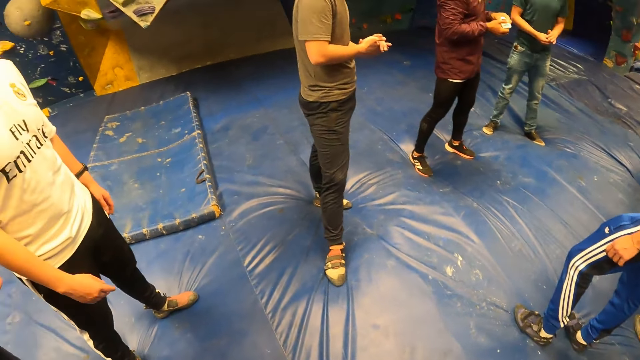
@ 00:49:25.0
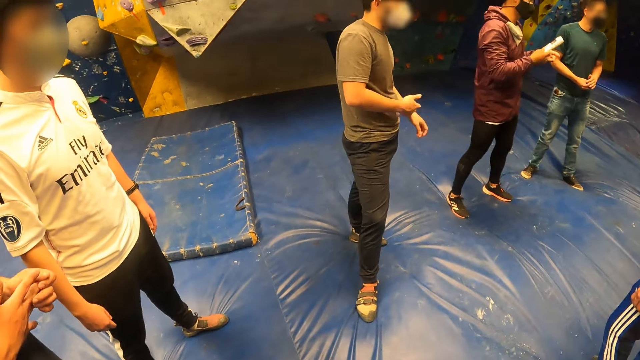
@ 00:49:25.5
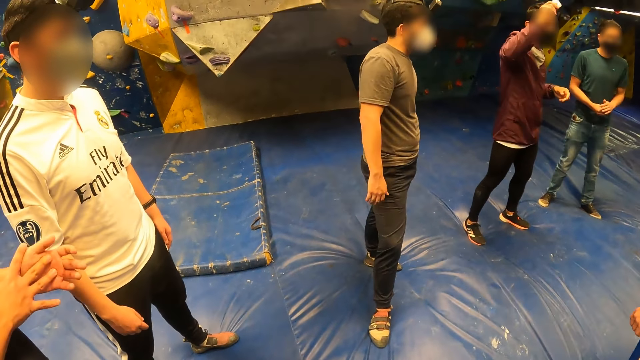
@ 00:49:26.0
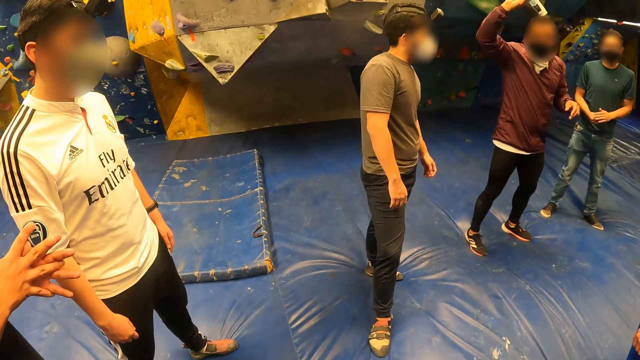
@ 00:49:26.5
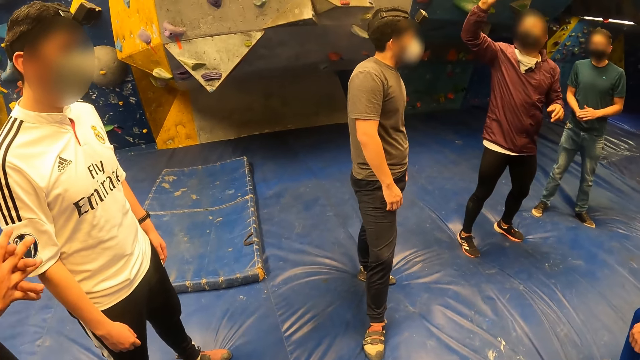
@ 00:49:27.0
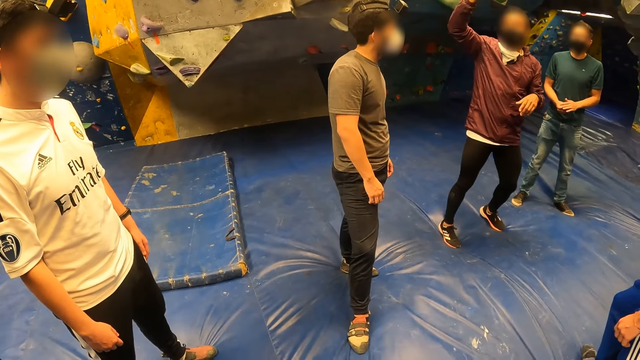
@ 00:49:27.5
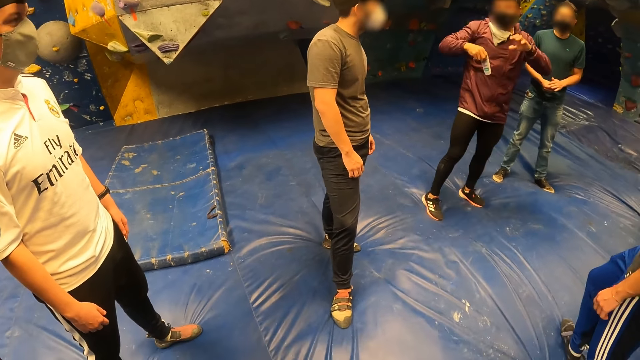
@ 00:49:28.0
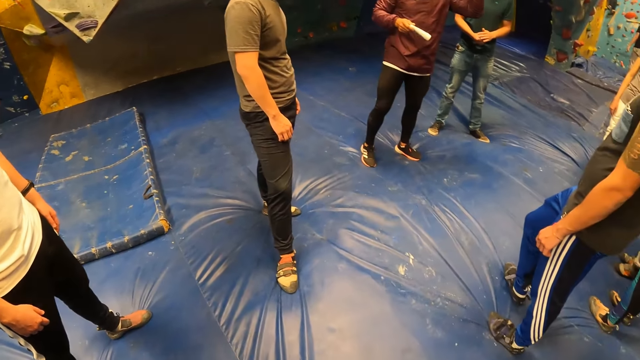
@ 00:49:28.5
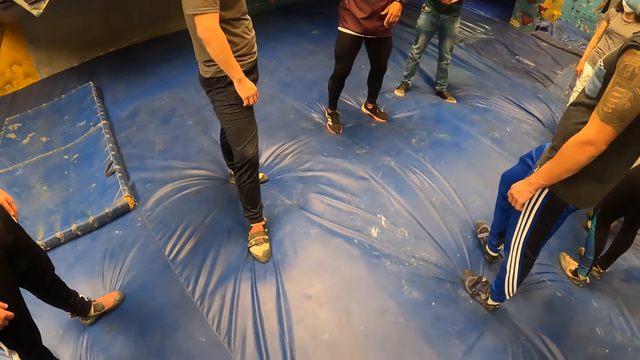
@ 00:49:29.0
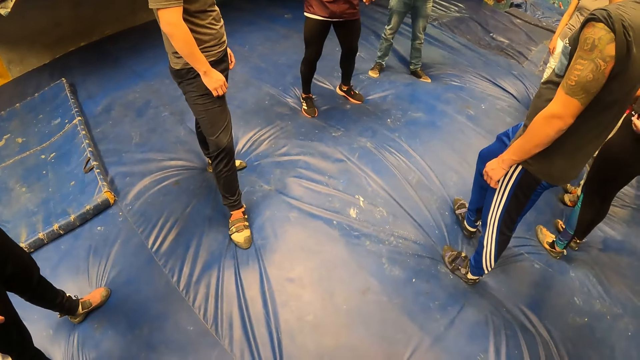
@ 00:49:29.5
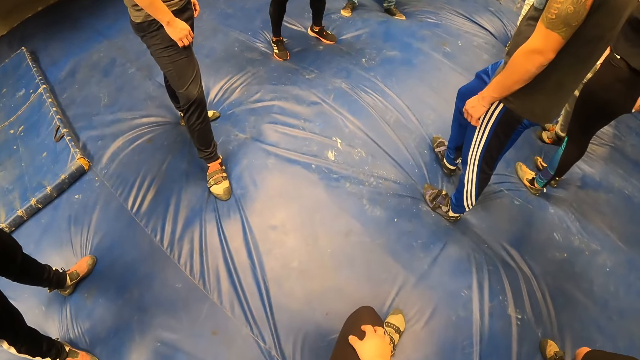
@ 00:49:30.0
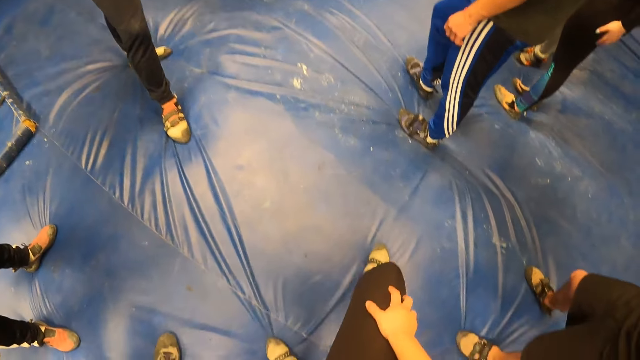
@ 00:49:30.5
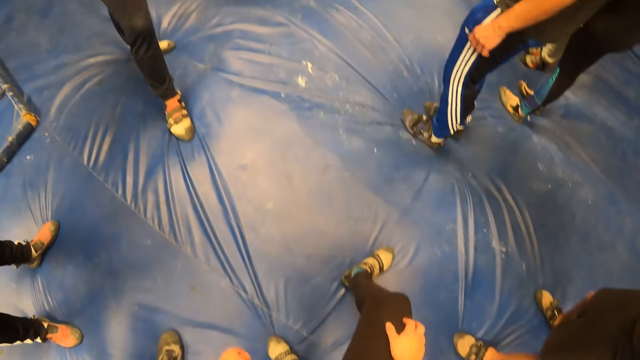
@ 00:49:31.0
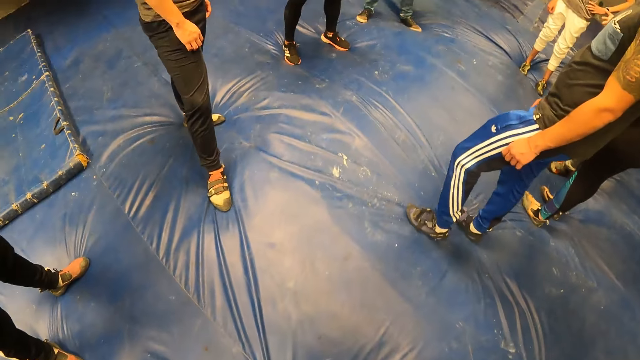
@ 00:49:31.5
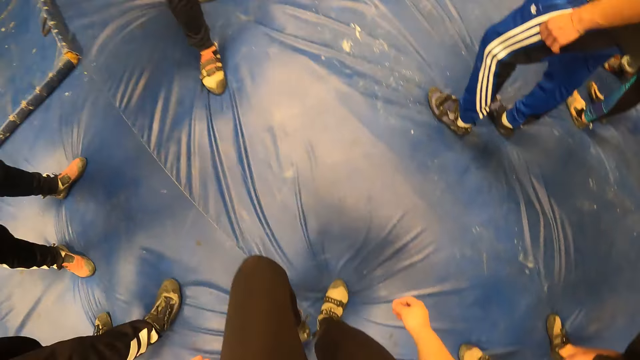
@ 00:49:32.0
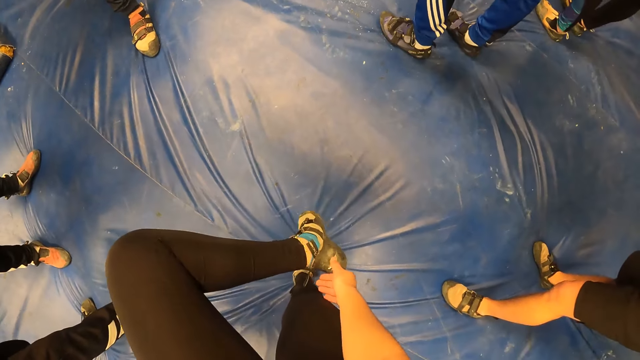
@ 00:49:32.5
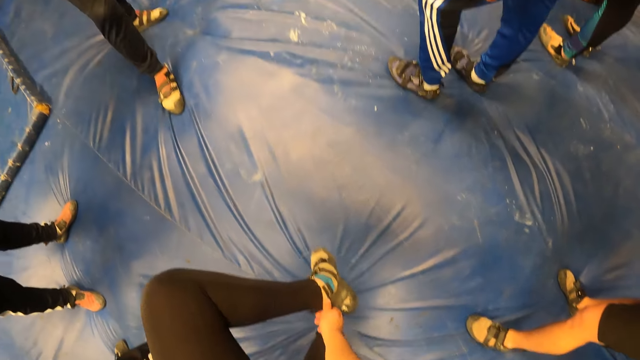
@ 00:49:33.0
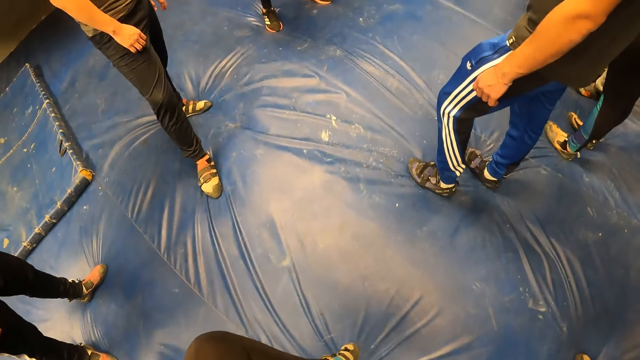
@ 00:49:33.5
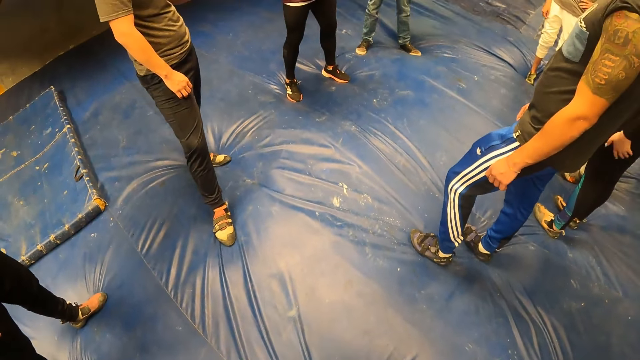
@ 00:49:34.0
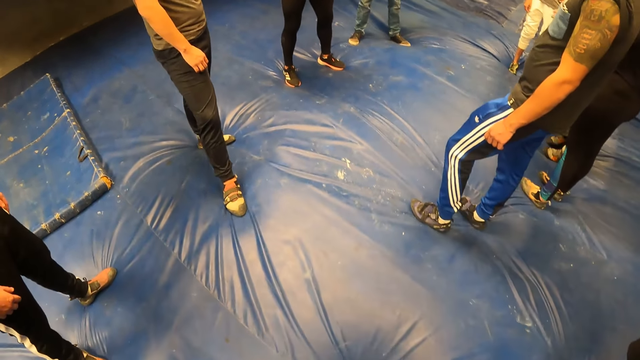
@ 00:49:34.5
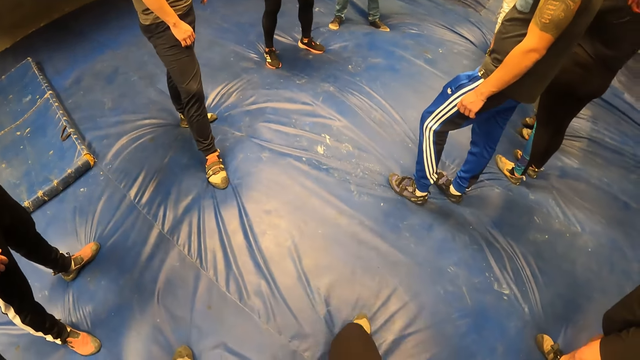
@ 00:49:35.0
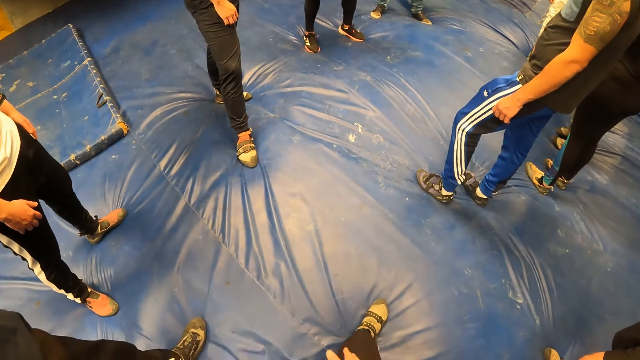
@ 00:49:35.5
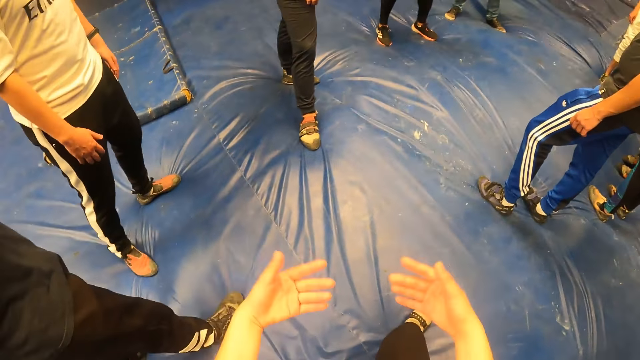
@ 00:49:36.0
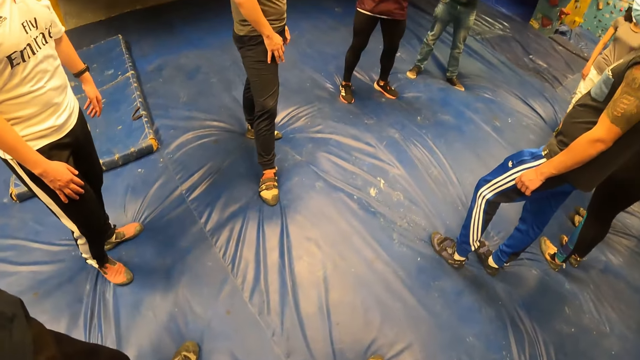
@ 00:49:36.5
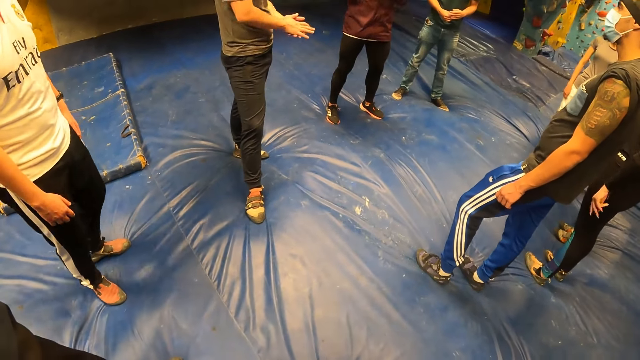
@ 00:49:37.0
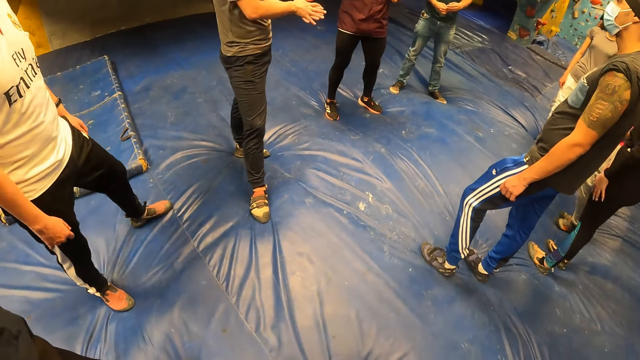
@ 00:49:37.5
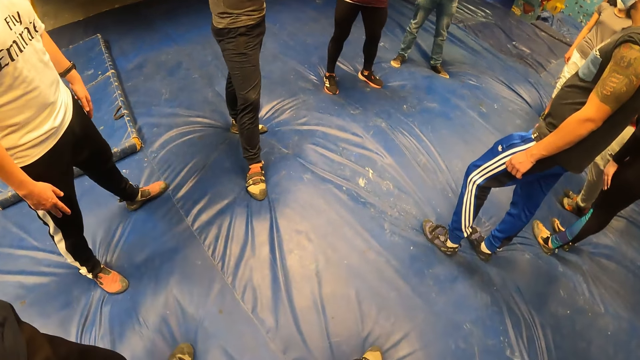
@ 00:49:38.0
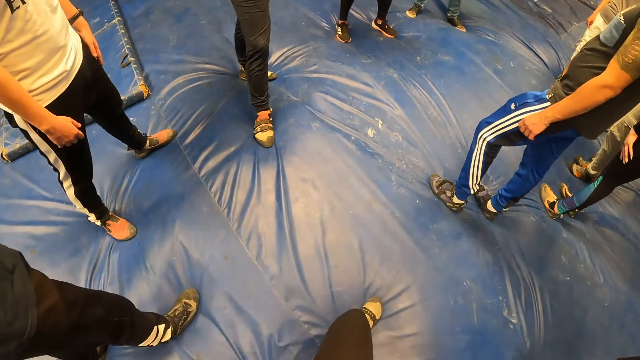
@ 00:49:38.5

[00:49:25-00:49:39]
The camera wearer moves the leg. She touches her right ankle with her right hand. She looks around. She stretches the hands.

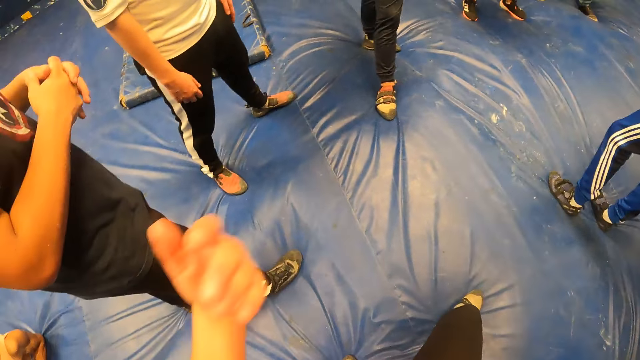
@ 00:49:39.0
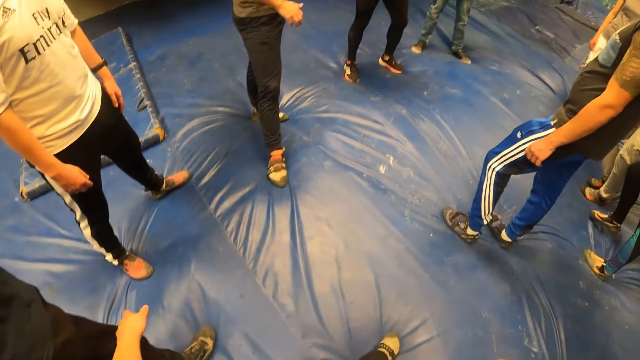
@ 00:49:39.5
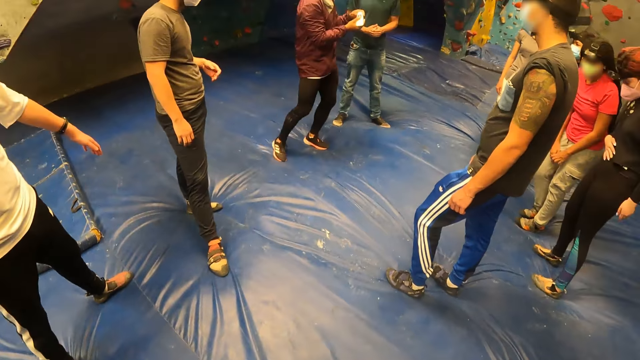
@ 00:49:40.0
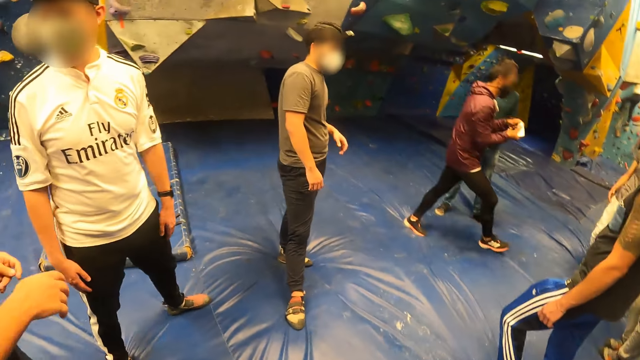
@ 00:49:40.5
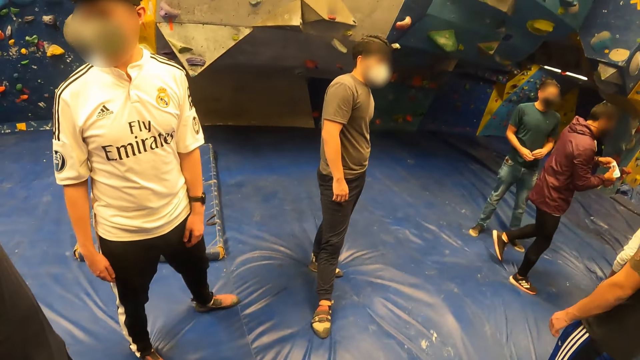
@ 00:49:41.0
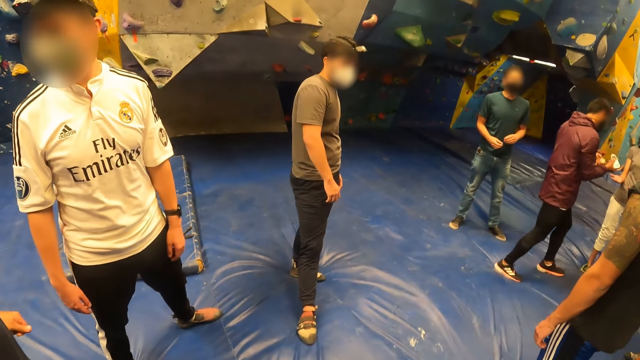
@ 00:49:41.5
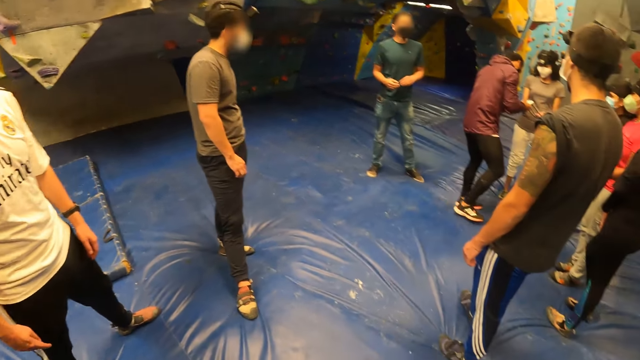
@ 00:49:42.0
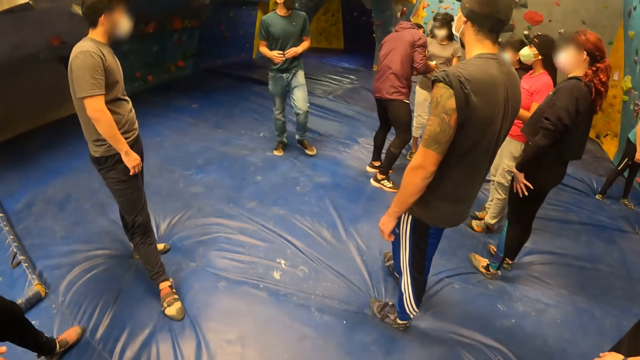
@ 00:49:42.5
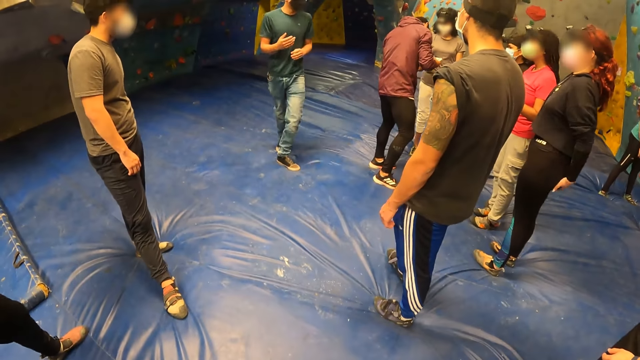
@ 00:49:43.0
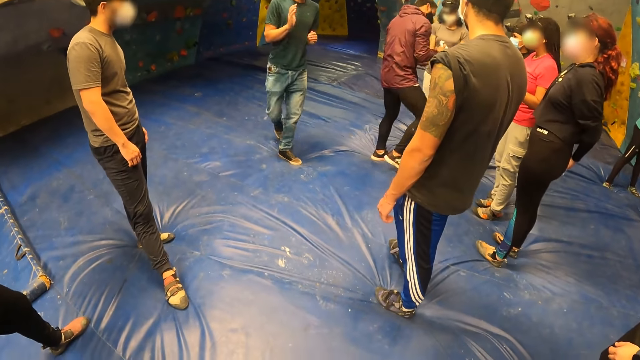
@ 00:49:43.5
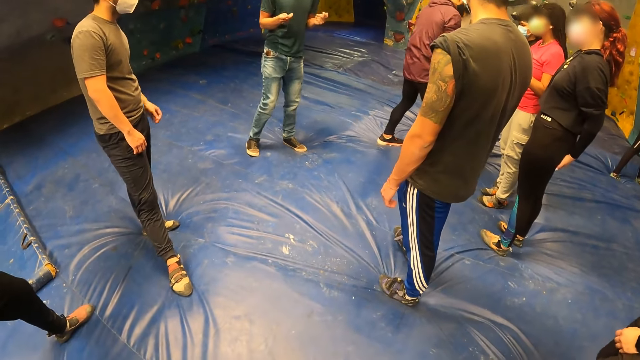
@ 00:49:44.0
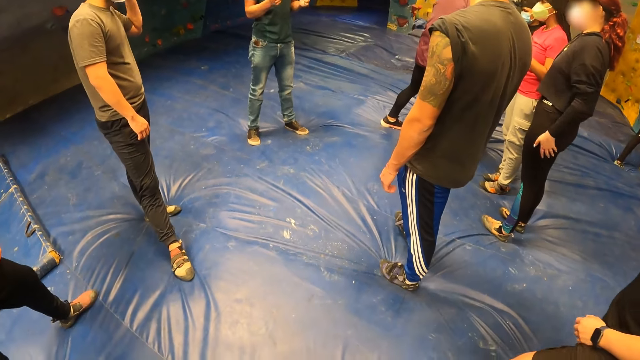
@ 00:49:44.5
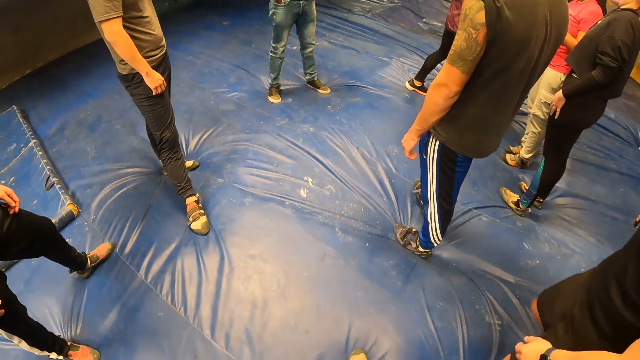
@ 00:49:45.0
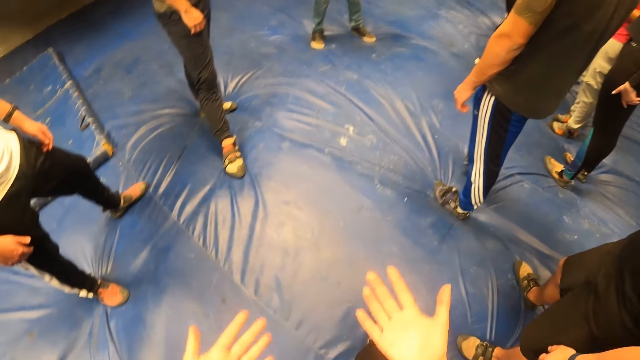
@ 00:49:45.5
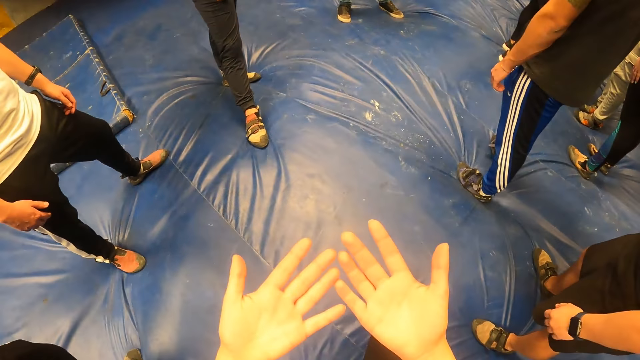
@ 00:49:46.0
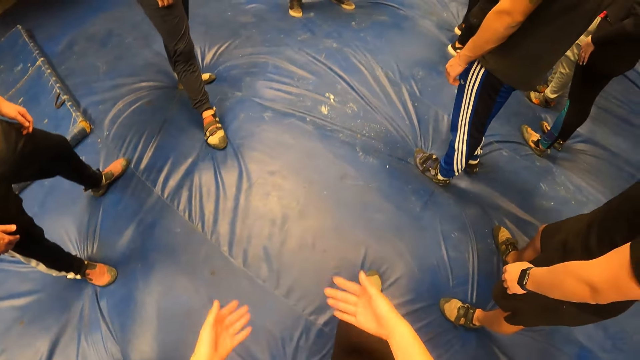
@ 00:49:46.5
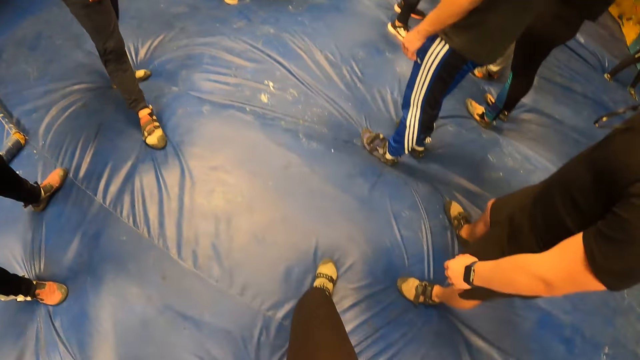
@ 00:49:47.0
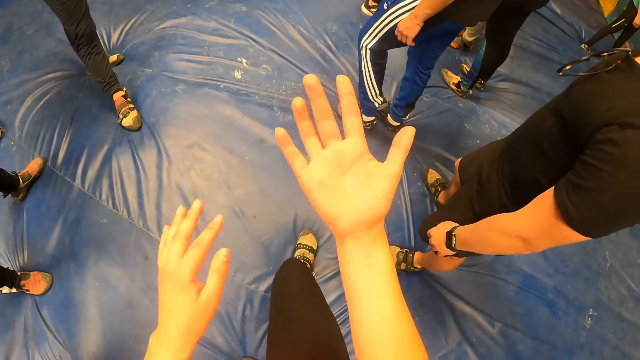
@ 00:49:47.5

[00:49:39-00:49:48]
The camera wearer moves the hands. She looks around. She looks at her hands.
